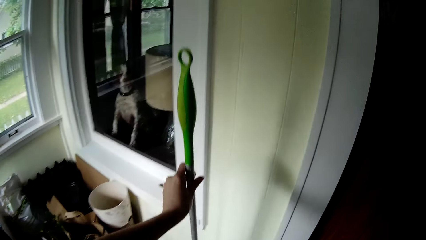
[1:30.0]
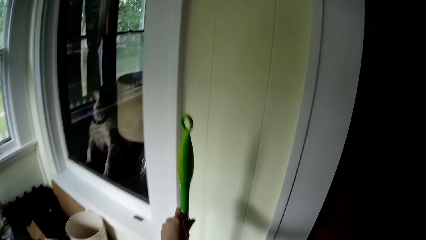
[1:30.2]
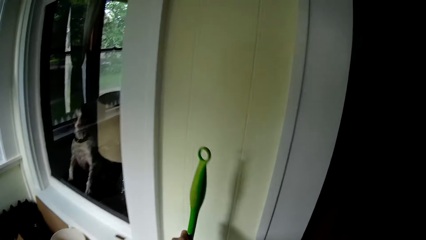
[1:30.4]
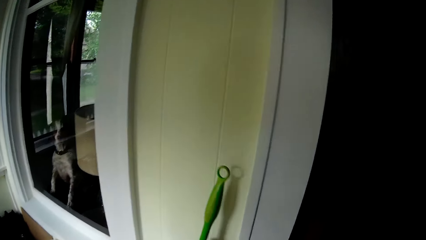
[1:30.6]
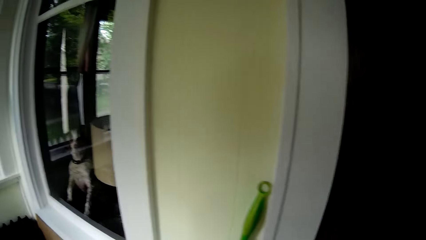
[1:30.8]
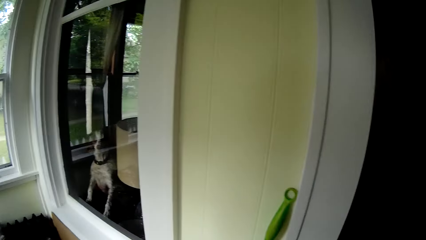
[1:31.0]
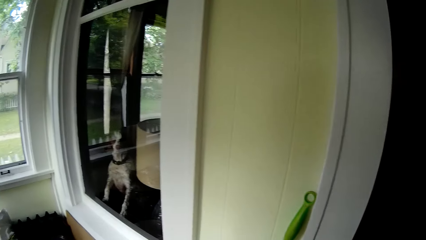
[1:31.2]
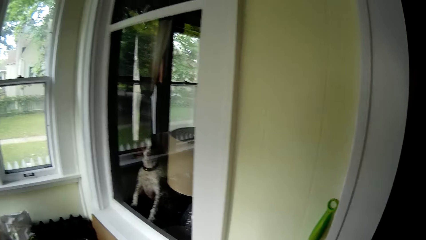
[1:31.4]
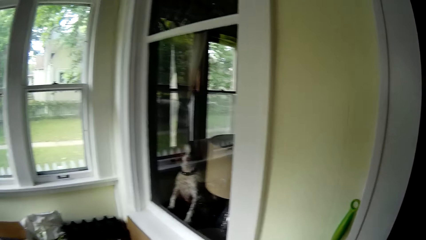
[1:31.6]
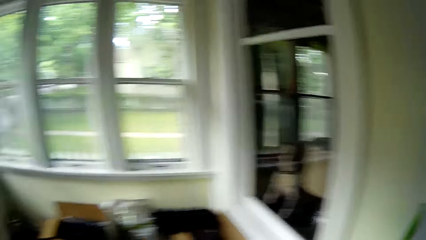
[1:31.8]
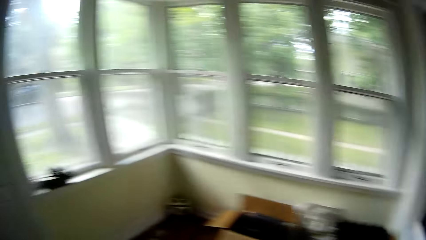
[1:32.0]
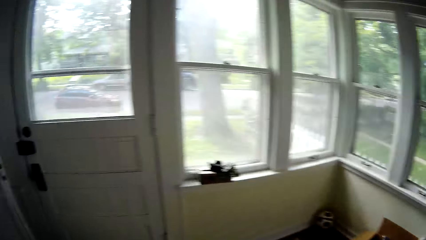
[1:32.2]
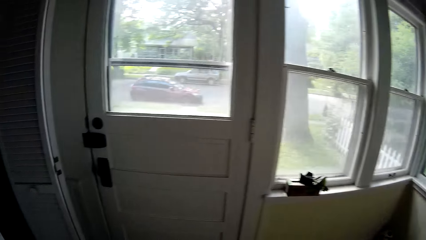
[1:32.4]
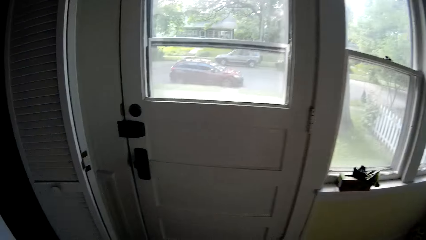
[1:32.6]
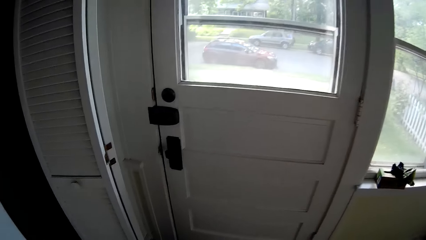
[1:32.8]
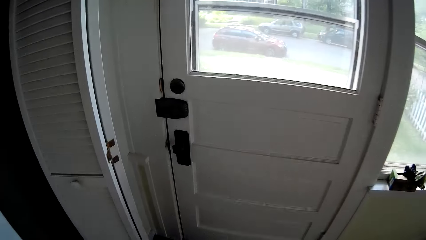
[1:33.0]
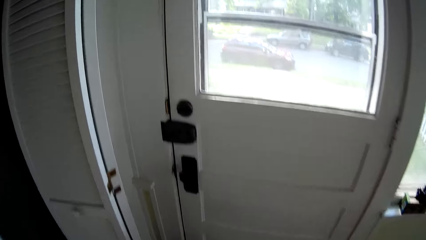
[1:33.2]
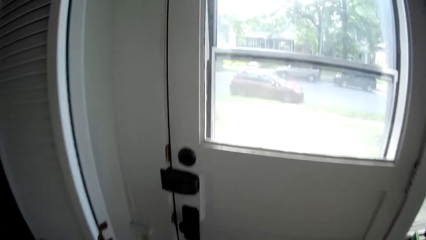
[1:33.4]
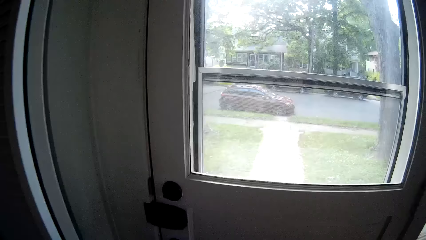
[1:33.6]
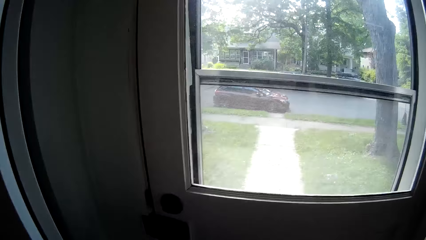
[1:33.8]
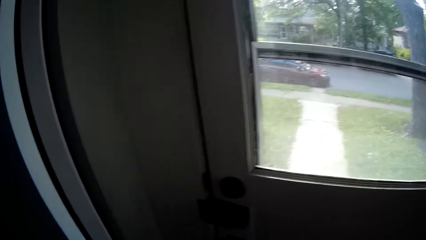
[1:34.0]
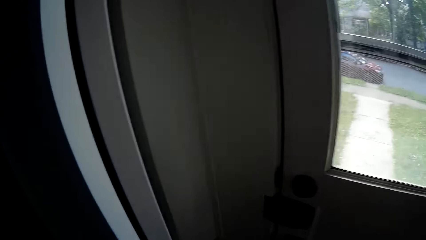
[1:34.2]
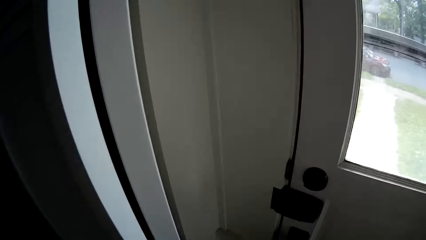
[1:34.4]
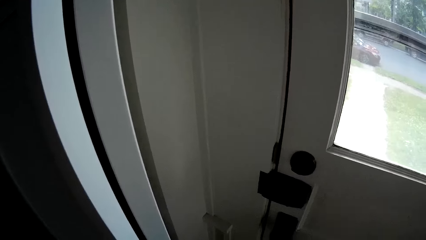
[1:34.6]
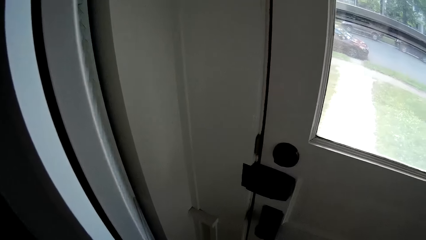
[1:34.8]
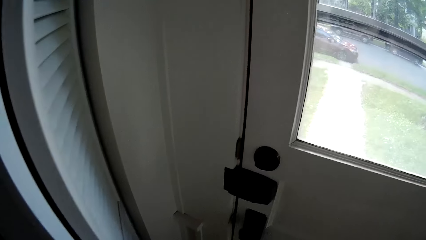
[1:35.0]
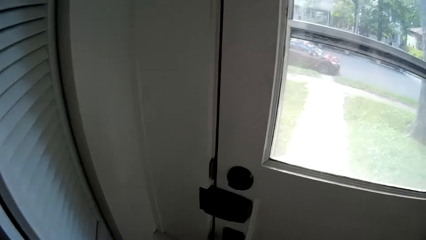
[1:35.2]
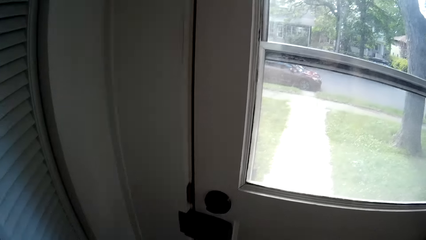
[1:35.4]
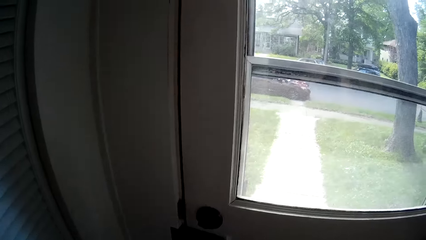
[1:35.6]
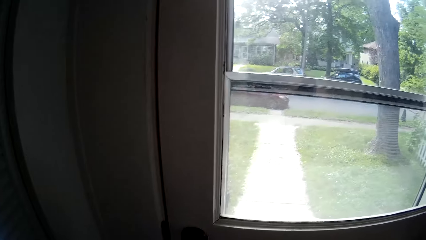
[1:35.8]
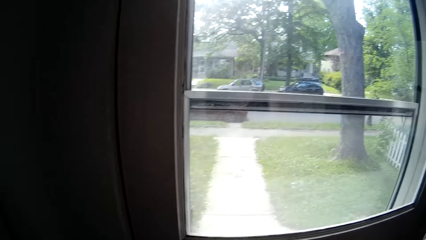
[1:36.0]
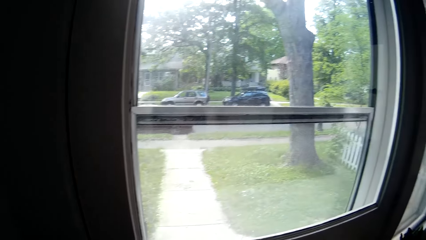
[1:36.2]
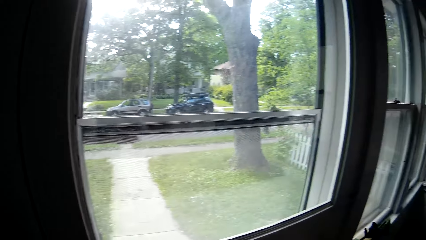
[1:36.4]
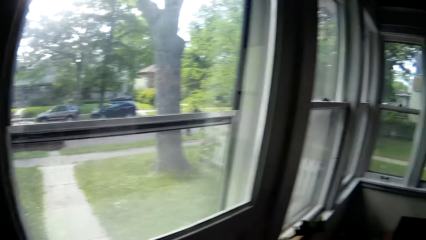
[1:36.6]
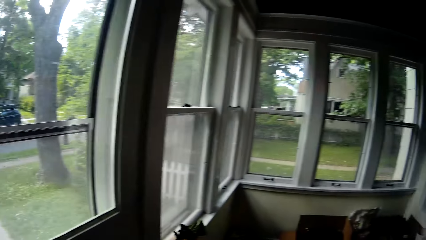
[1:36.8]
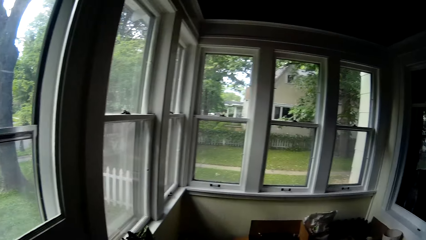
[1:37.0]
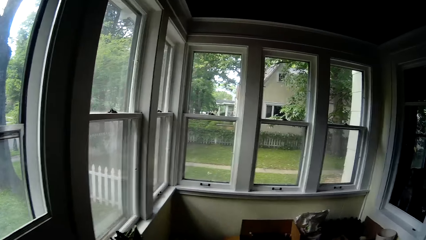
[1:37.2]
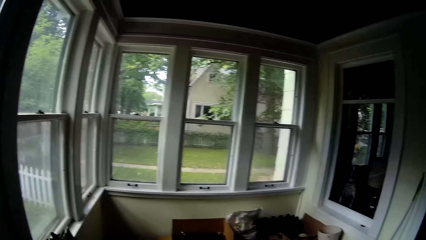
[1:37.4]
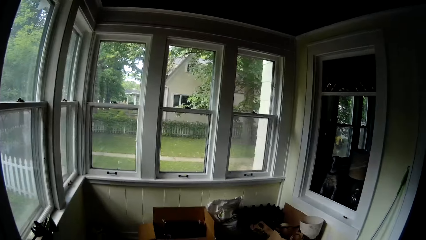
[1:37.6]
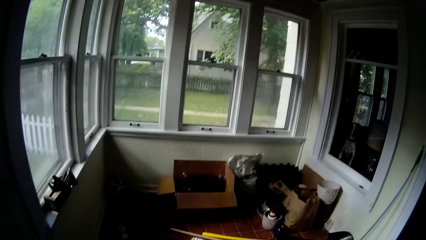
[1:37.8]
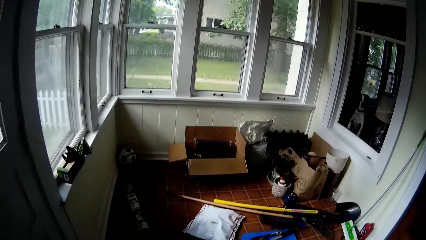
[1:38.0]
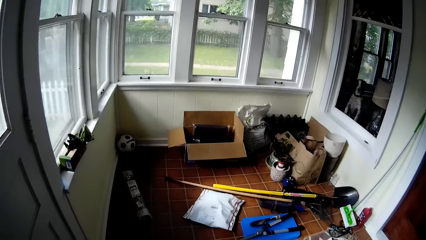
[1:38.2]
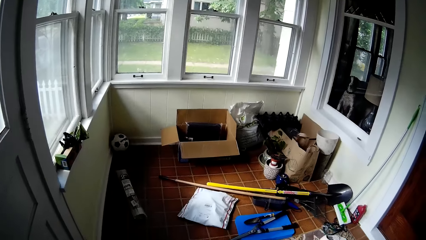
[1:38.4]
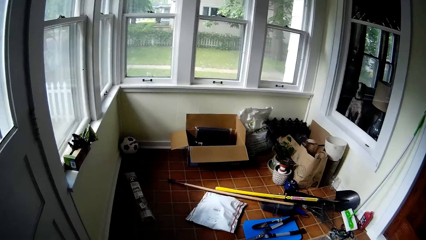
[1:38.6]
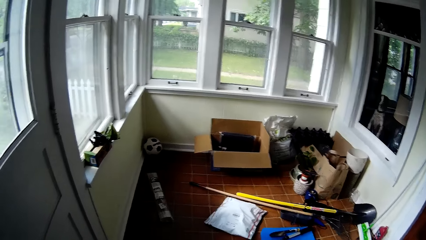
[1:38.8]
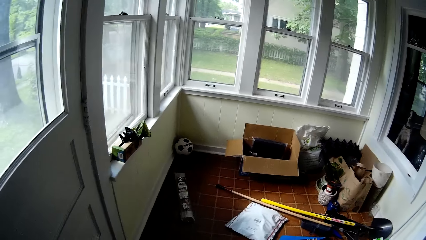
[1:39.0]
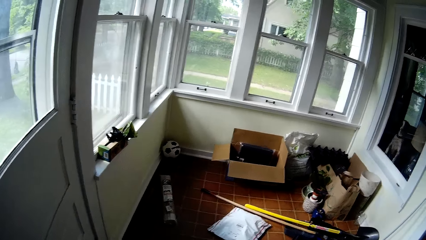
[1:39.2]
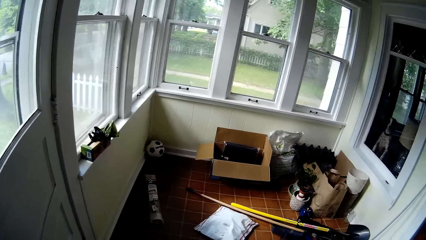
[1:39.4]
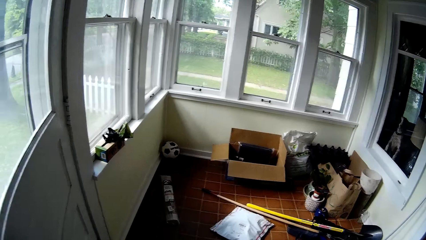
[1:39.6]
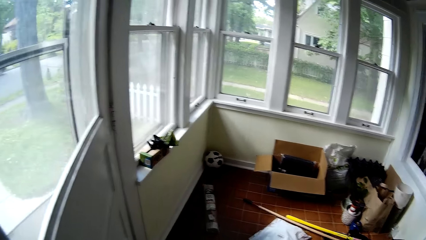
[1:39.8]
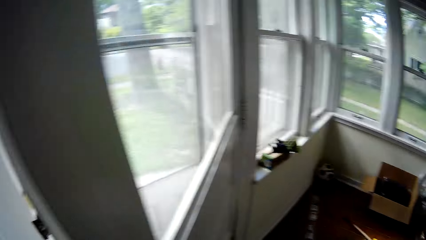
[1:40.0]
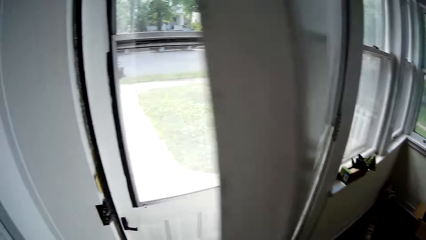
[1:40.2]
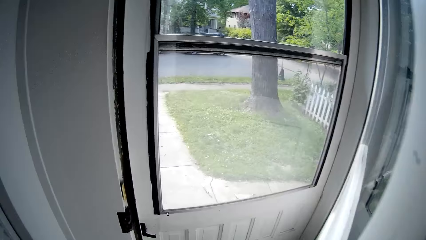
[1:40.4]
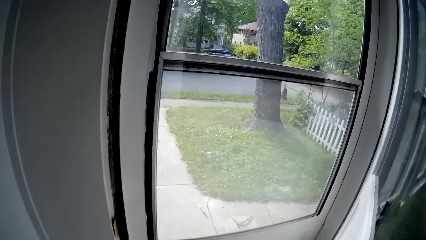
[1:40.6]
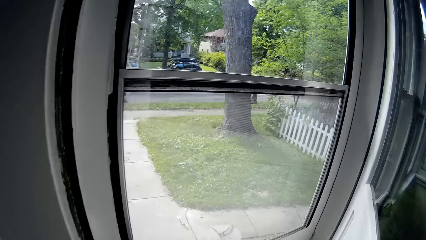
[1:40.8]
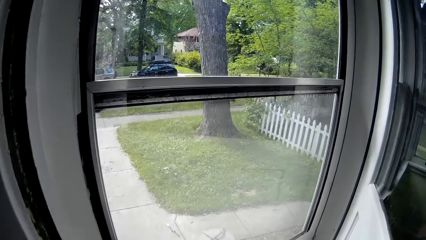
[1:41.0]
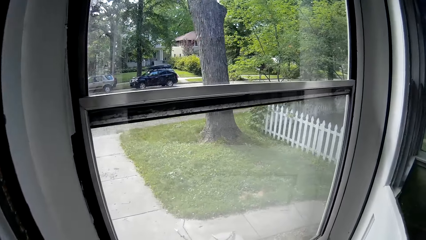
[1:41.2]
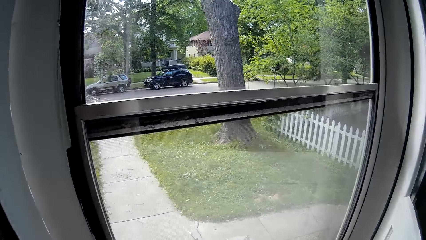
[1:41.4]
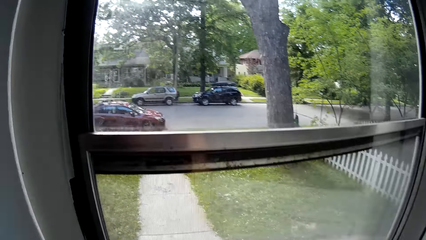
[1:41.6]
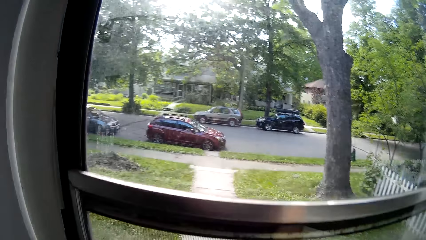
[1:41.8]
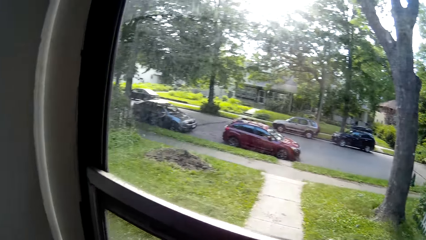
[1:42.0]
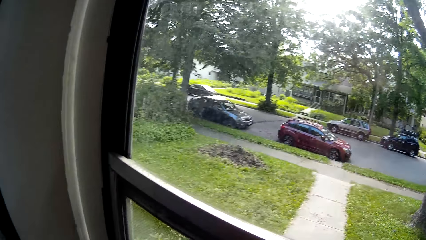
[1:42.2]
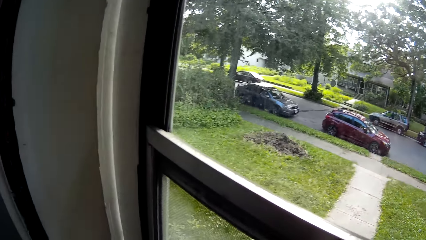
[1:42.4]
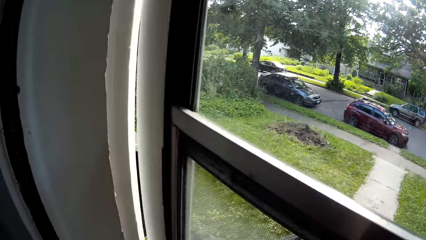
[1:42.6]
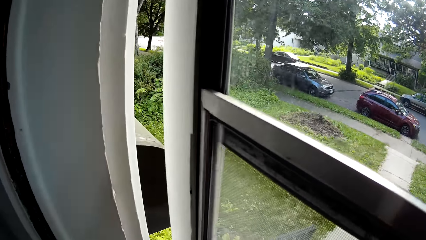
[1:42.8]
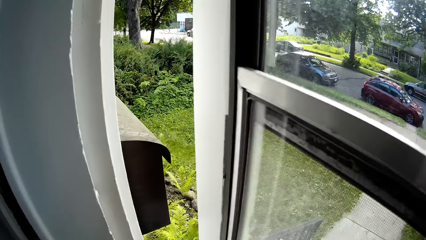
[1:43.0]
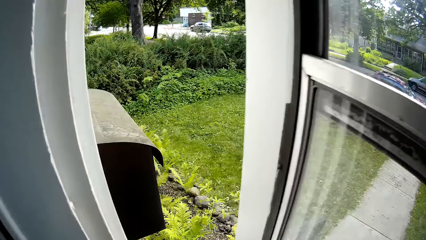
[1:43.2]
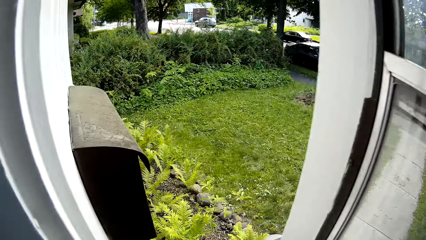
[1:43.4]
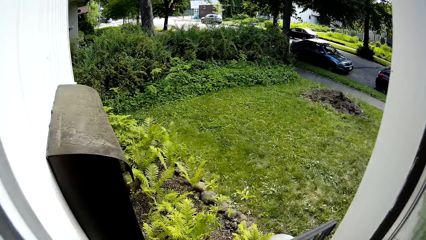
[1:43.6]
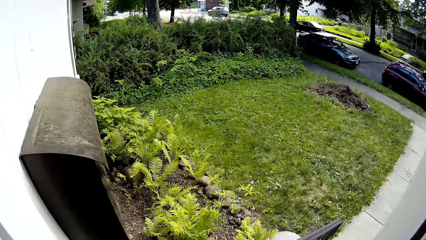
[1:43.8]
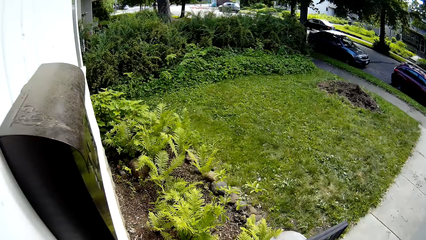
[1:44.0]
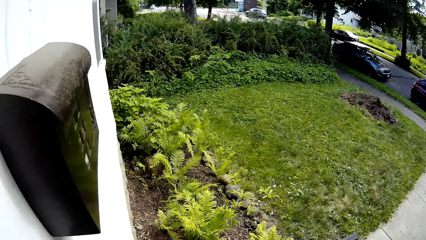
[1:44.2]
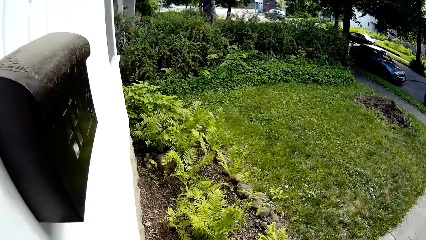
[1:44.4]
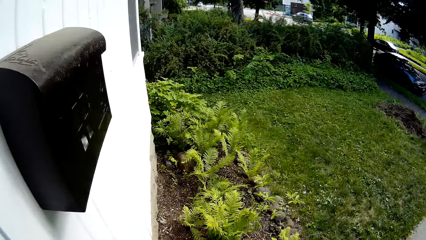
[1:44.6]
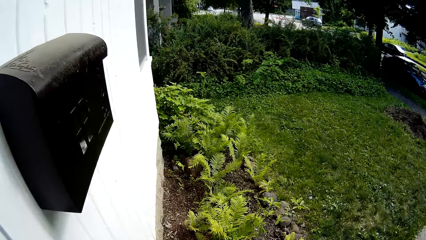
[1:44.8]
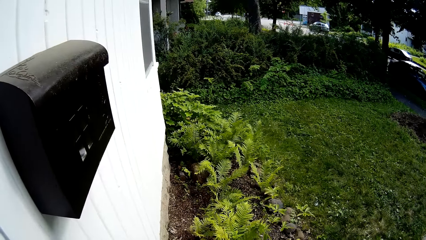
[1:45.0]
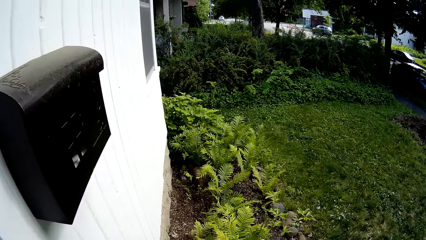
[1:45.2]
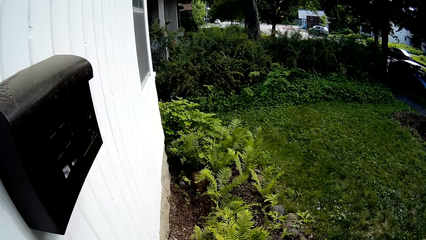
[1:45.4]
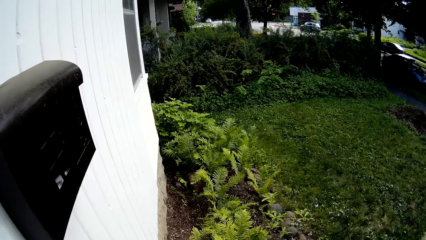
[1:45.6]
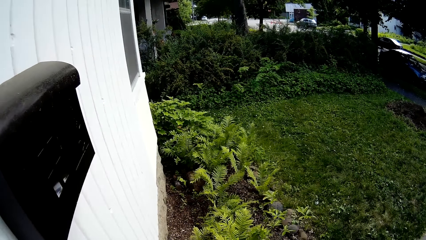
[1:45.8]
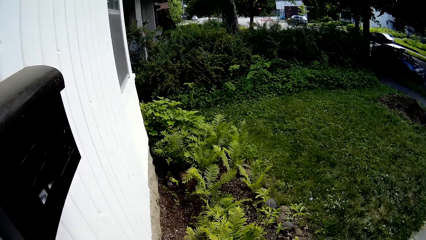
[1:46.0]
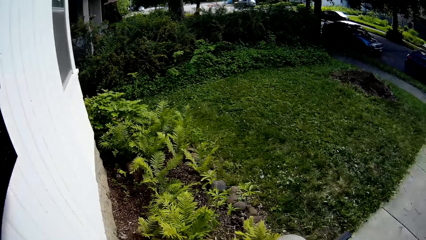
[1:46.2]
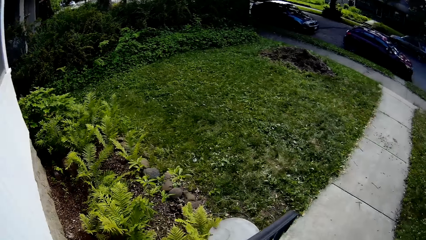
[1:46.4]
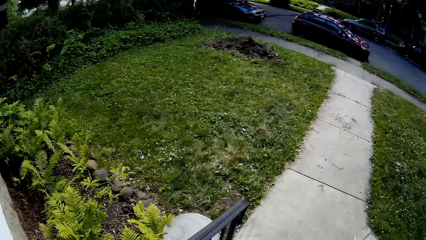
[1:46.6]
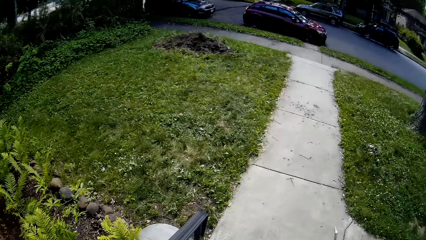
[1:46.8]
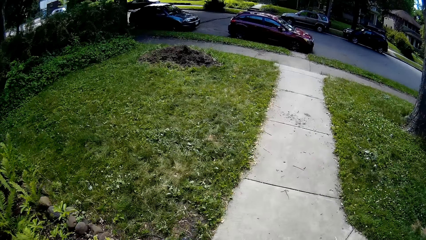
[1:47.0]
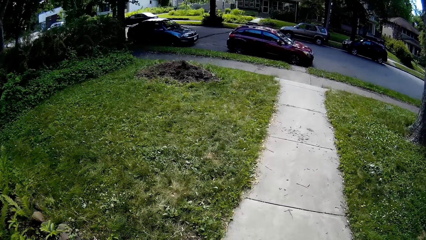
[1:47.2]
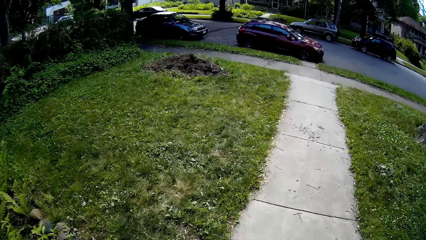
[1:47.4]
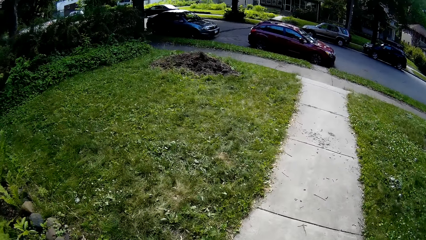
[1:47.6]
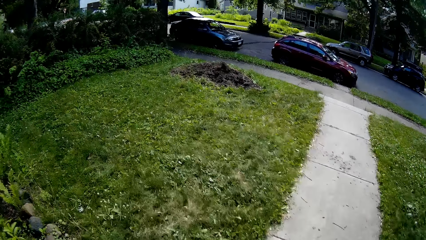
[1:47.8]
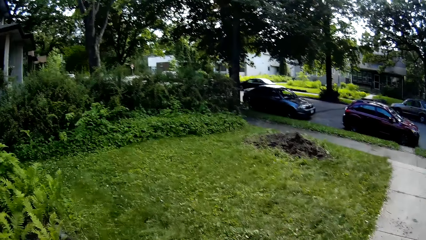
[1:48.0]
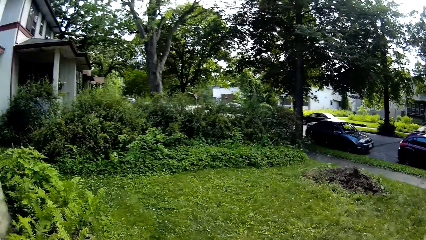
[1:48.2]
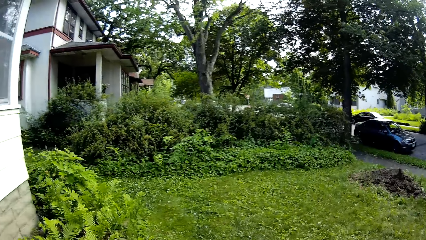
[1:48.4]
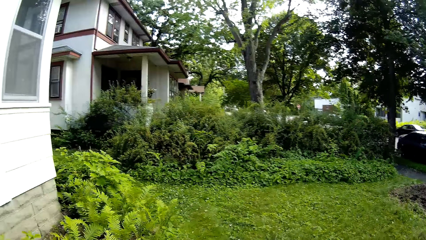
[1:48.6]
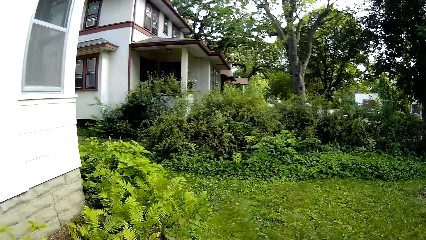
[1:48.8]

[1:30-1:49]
The camera wearer drops the broom next to a wall with her left hand. She looks around. She opens a door with her right hand. She opens the door again. She walks from the store room to a bunch of flowers outside the apartment.
